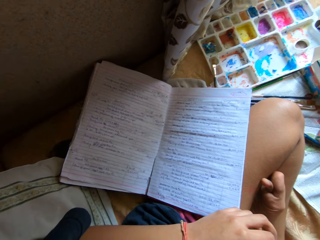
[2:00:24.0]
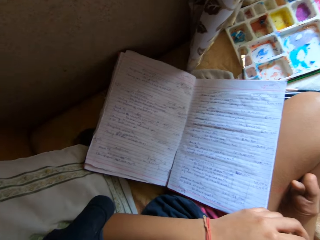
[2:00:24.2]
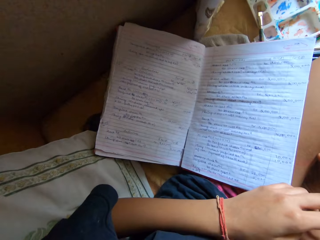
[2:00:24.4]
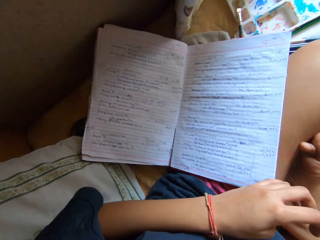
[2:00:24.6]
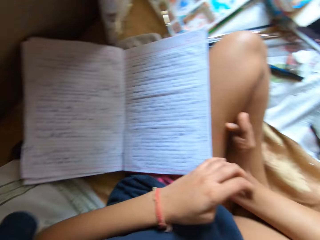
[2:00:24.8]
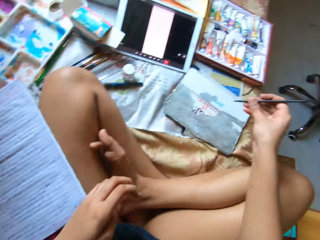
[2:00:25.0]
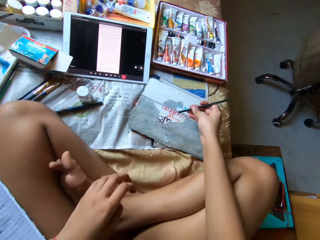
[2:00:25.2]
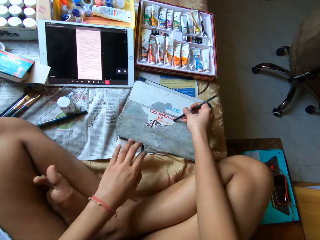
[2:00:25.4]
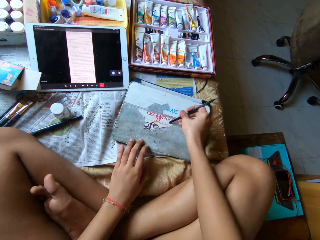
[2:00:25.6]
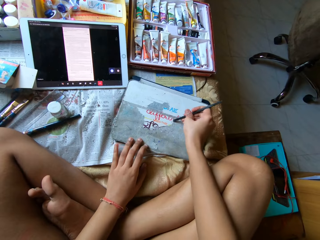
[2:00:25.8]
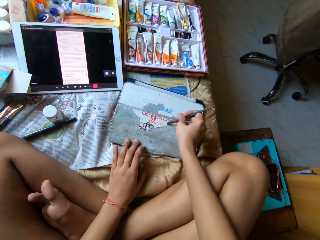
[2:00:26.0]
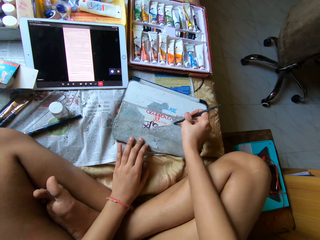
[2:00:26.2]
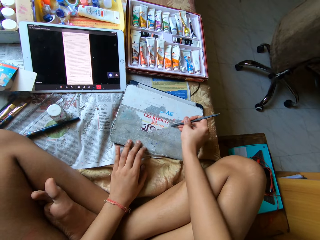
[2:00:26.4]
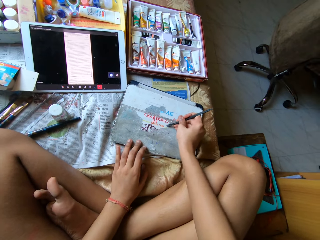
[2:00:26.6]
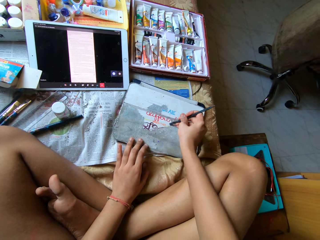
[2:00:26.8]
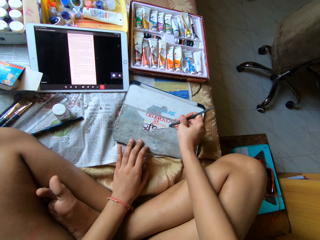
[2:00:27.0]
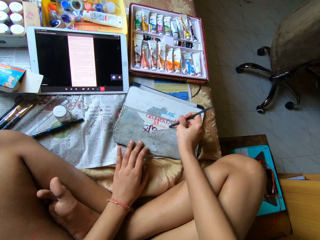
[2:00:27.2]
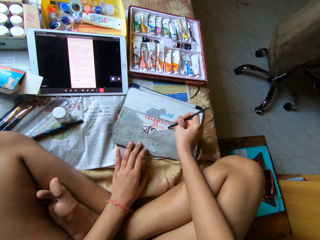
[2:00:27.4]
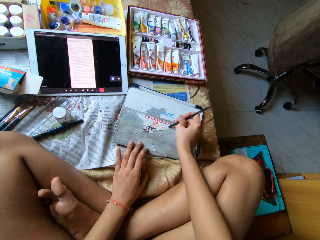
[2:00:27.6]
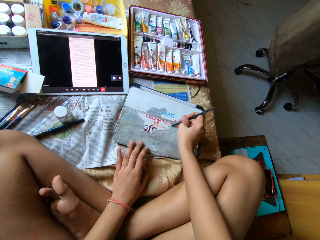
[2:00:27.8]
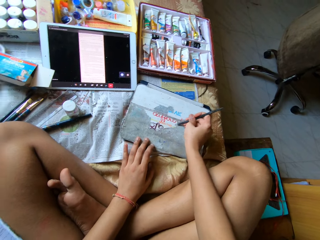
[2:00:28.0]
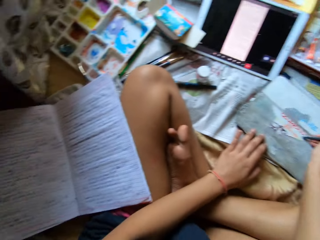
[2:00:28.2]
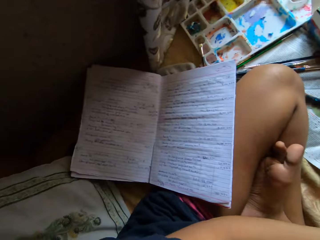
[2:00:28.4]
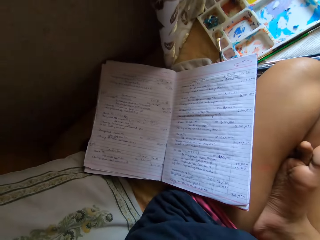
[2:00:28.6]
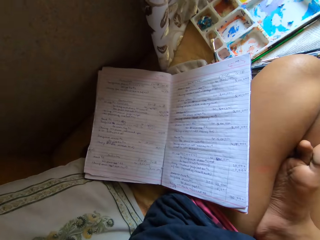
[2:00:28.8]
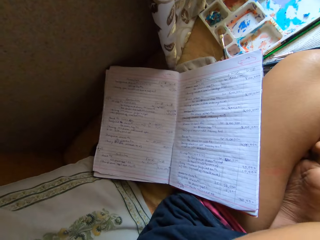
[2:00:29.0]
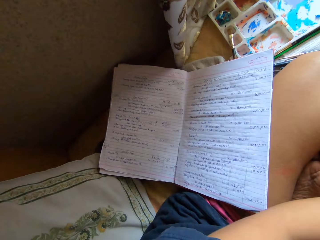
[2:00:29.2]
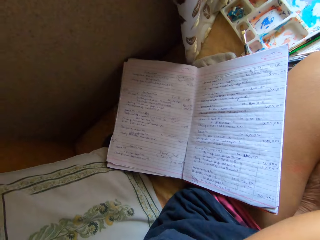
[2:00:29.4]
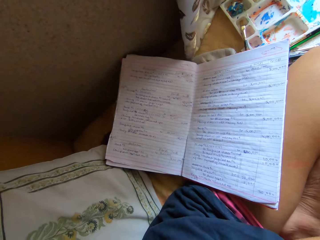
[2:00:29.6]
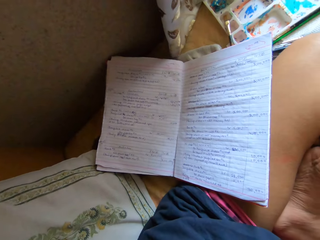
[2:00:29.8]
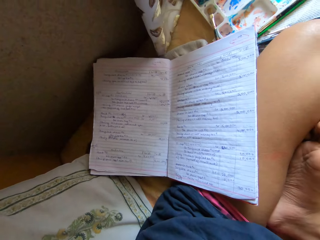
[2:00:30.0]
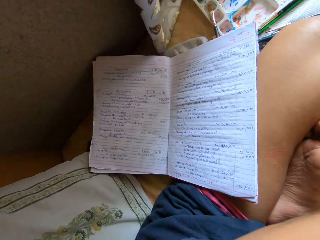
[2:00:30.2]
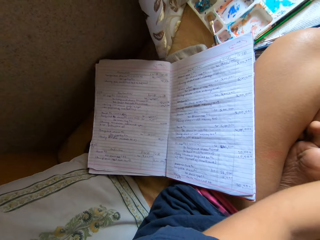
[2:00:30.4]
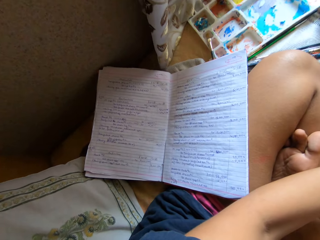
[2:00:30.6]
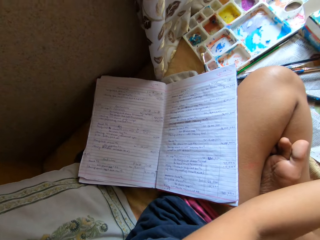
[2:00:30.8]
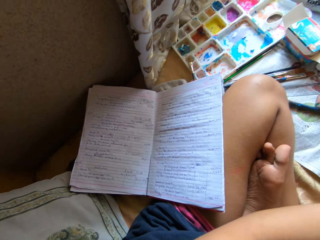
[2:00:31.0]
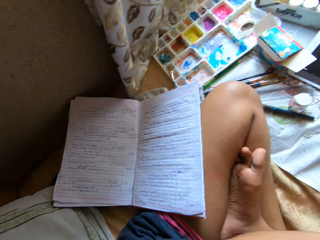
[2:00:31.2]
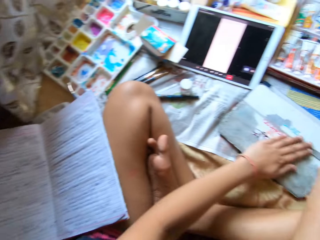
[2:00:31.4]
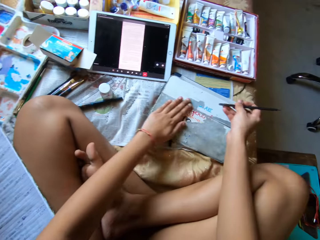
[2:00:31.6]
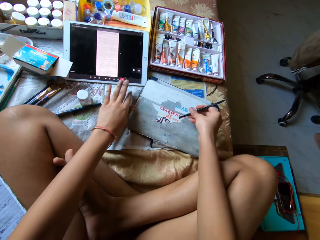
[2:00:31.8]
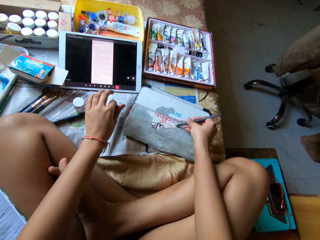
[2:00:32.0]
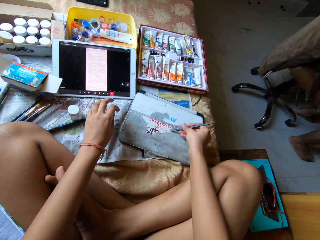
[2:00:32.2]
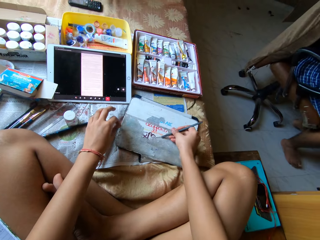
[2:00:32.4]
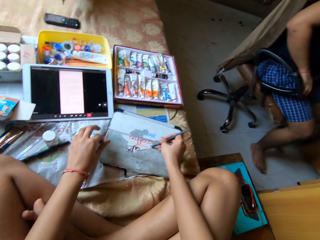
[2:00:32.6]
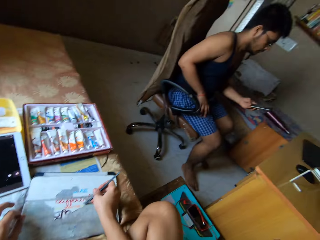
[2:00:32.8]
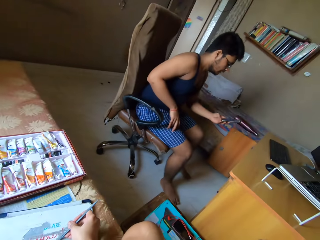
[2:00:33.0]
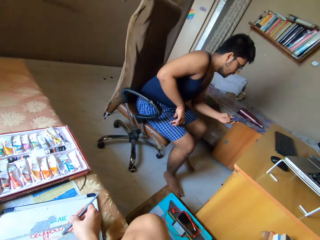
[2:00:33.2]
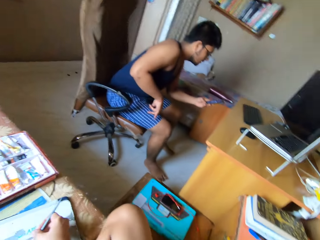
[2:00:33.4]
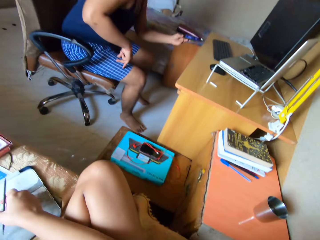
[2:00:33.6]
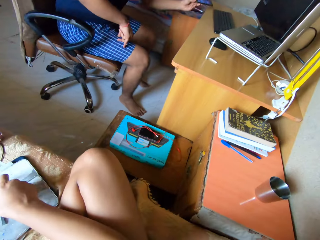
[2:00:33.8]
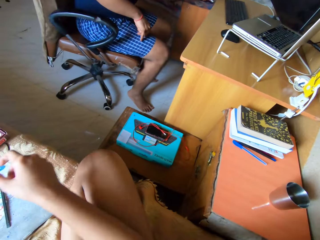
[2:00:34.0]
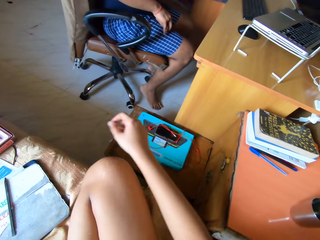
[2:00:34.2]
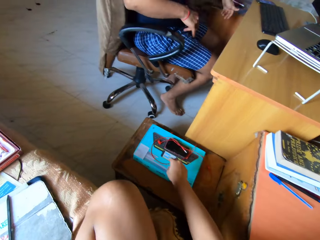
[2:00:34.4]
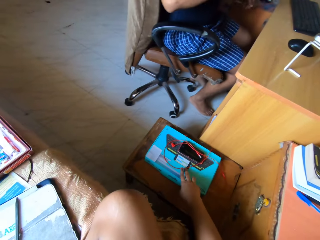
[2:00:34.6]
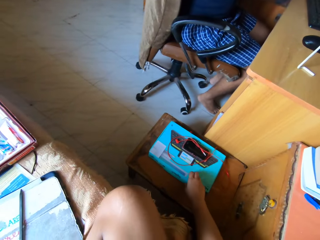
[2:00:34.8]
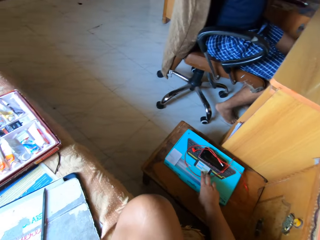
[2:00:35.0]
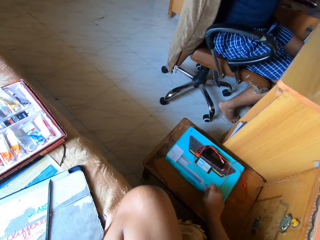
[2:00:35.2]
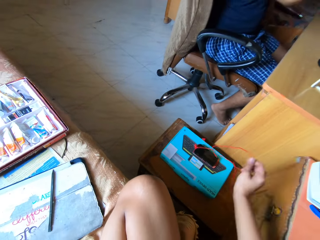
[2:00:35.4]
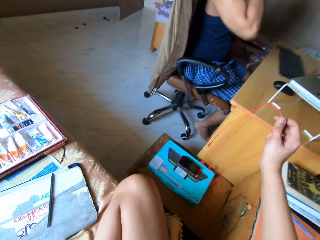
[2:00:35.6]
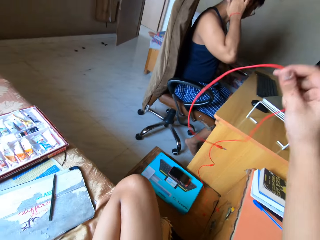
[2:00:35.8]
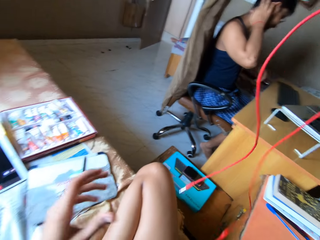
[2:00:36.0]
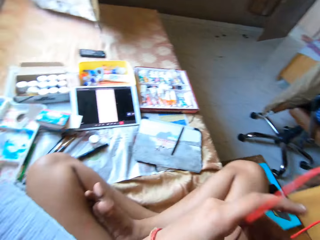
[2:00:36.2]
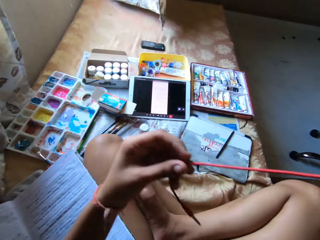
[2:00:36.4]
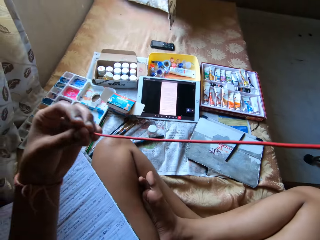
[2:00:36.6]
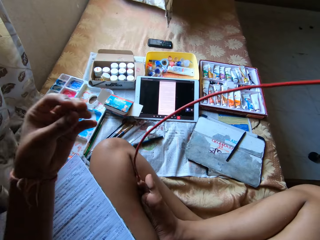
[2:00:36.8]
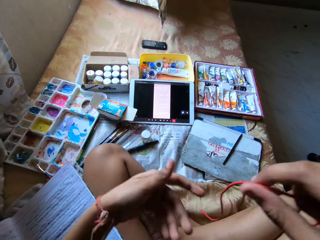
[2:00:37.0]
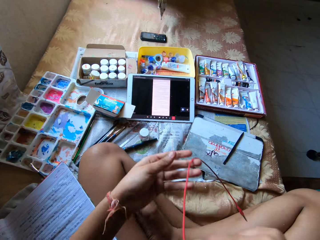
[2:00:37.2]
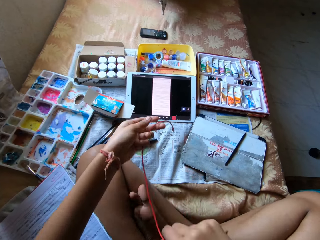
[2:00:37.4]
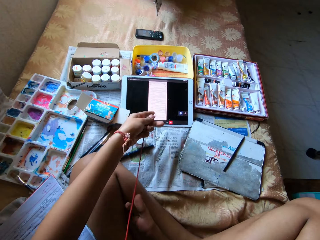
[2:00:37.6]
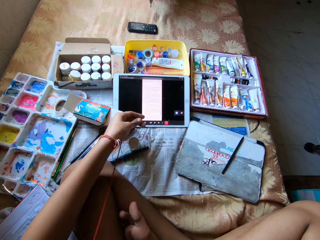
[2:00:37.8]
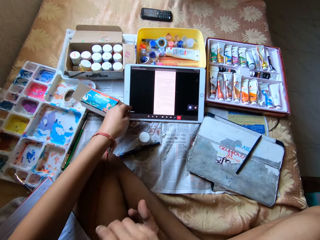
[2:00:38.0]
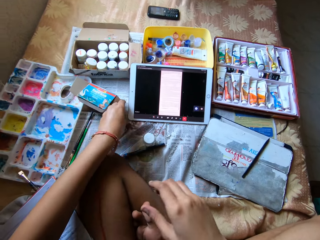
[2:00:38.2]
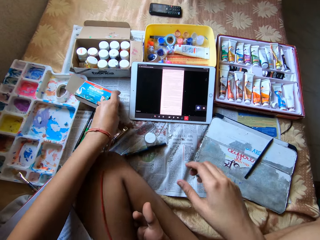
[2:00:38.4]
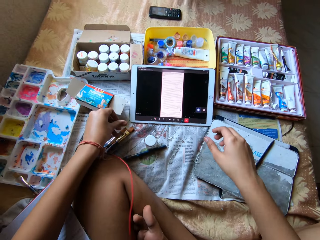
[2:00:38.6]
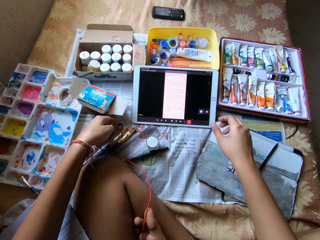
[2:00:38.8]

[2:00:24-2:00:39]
The camera wearer stares at the book. He scrapes paint off a tab cover or board on the bed with the spatula or back of a pen in his right hand. He stares at the book. He rubs on the board with the back of a pen. A man uses a phone in his left hand. The camera wearer interacts with the man in the room. He stares at the man. He picks a pair of earphones from a stool in the room with his right hand. He extends the earphones in his right hand with his left hand.

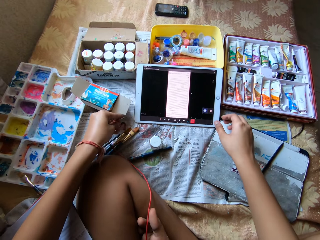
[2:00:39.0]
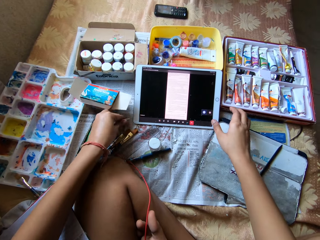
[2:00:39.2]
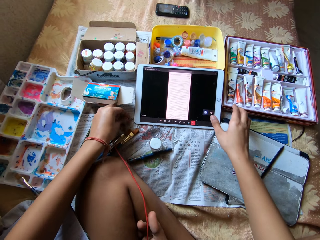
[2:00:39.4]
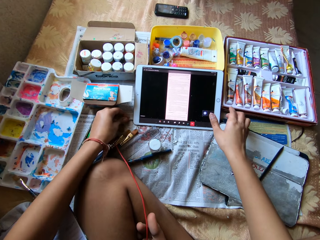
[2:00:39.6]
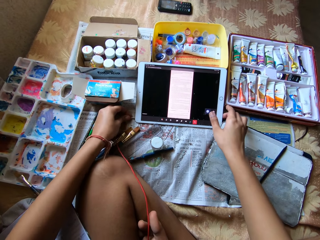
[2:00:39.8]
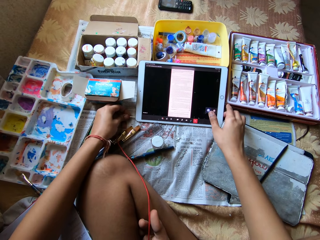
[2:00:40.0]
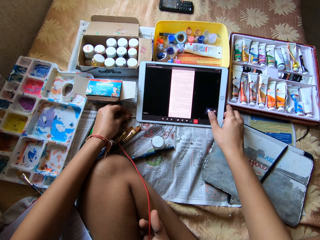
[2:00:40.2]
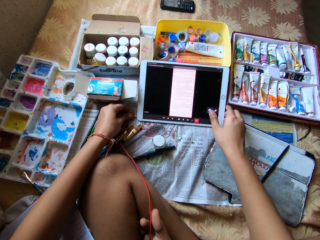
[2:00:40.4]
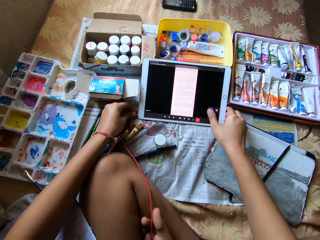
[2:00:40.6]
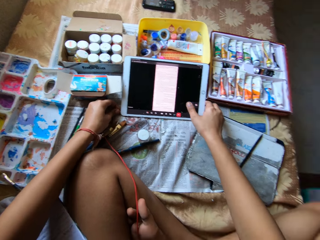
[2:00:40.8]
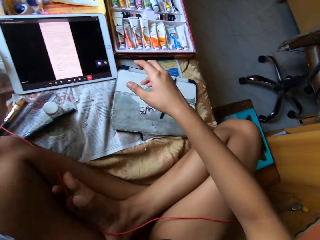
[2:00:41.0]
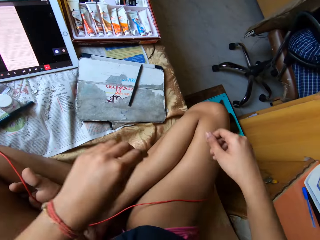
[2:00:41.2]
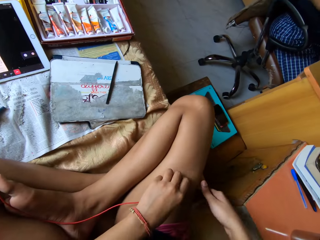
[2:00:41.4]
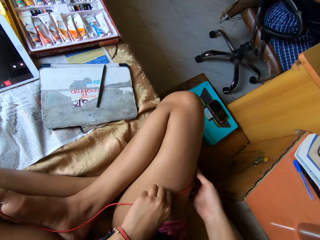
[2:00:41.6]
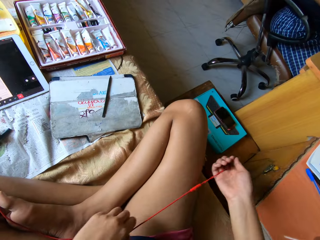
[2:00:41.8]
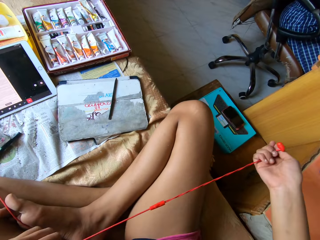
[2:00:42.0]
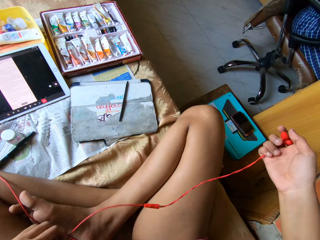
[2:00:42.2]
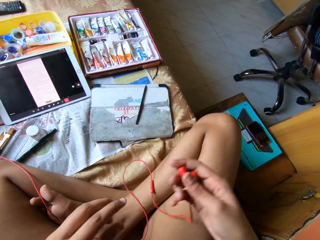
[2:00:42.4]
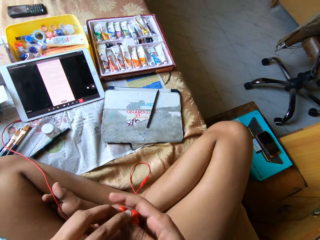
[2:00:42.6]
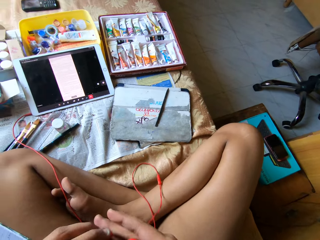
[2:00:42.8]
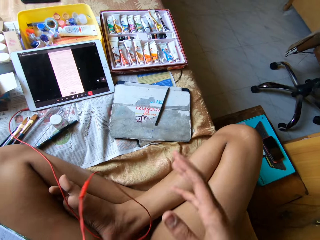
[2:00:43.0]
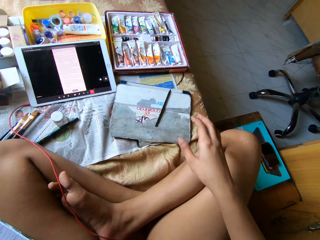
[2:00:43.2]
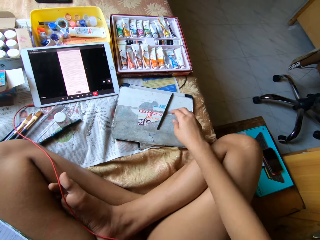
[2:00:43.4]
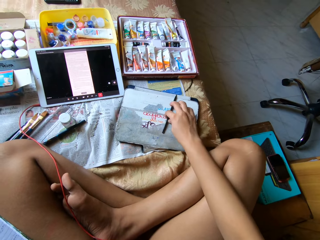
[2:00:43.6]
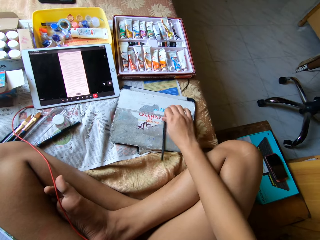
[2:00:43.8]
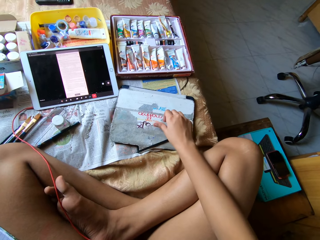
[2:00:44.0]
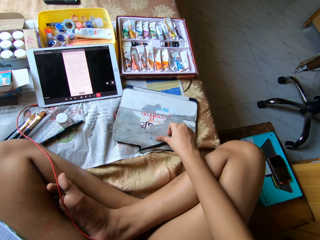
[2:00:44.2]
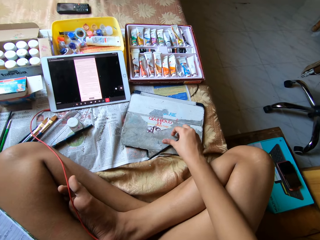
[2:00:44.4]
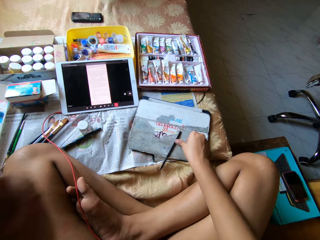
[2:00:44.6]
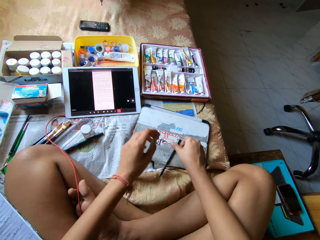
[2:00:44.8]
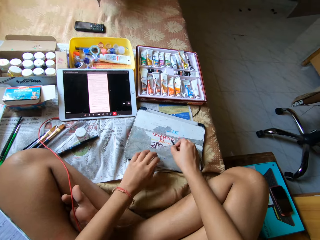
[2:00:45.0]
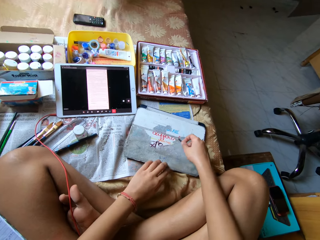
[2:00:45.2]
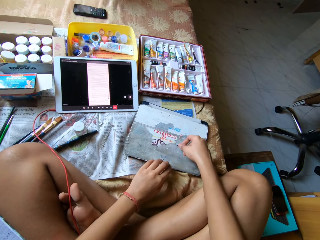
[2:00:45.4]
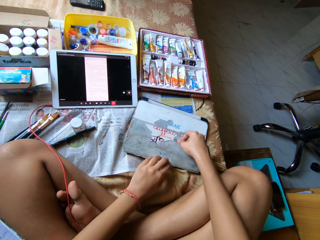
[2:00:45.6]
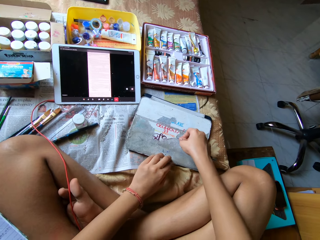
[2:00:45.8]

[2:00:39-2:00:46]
The camera wearer plugs the earphones into the tab on the bed with his left hand. He picks the earphones from his lap with both hands. He removes his left hand from the earphones in his right hand. He passes the pair of earphones from his right hand to his left hand. He picks the spatula from the tab cover on the bed with his right hand. He scrapes paint off the tab cover on the bed with the spatula in his right hand.
